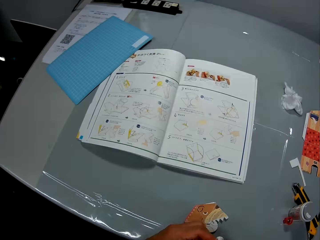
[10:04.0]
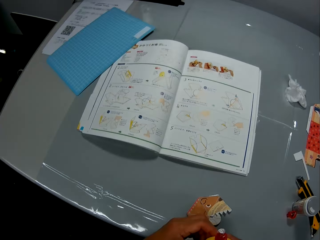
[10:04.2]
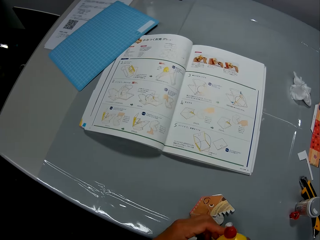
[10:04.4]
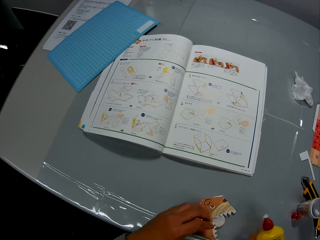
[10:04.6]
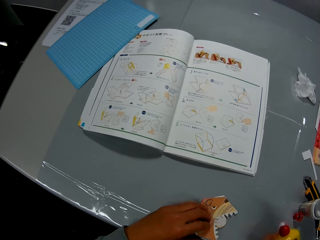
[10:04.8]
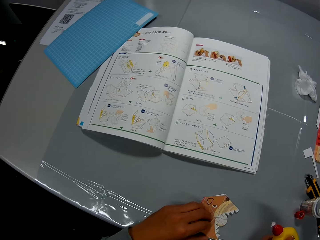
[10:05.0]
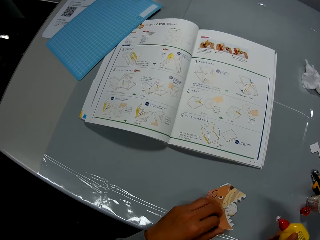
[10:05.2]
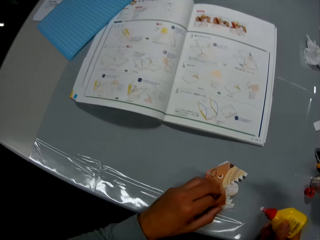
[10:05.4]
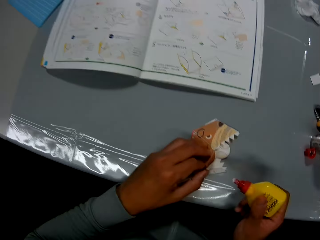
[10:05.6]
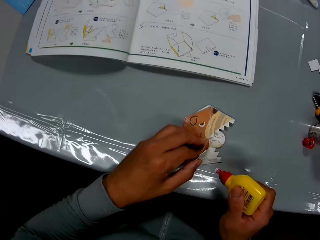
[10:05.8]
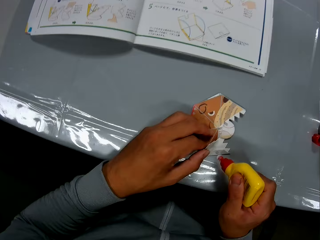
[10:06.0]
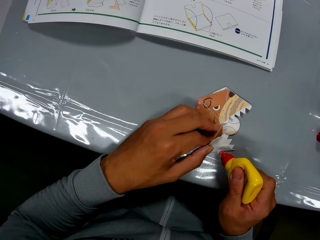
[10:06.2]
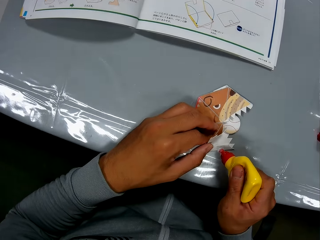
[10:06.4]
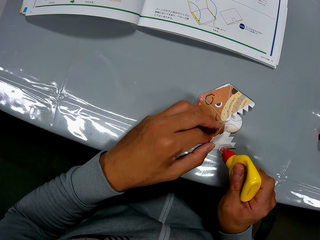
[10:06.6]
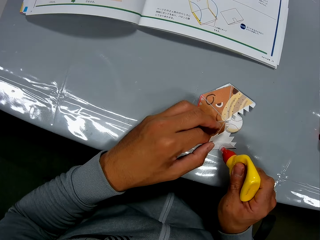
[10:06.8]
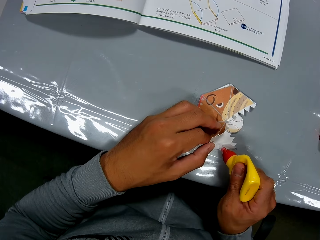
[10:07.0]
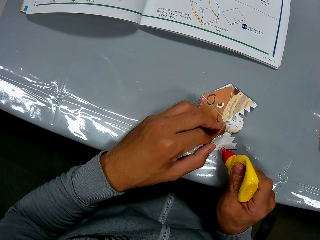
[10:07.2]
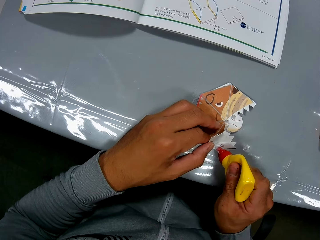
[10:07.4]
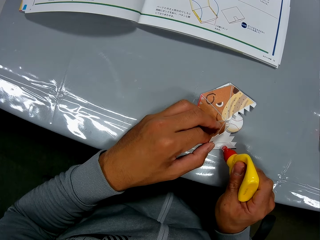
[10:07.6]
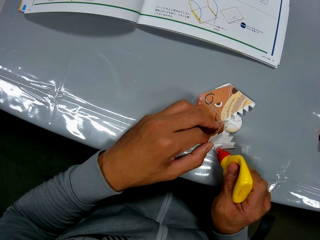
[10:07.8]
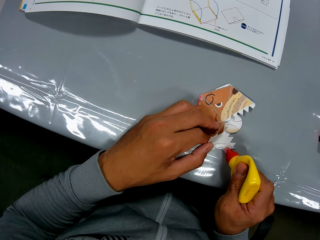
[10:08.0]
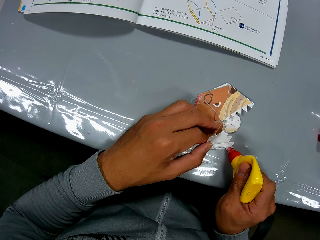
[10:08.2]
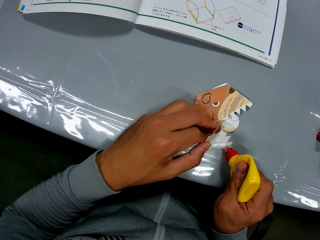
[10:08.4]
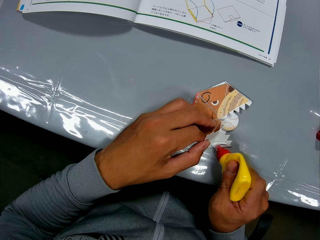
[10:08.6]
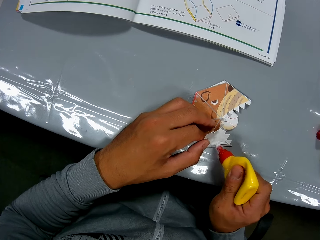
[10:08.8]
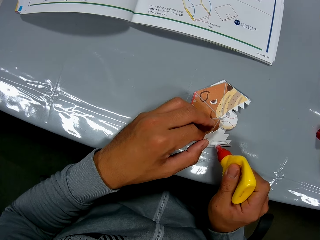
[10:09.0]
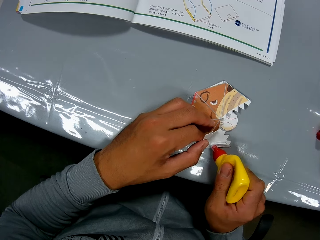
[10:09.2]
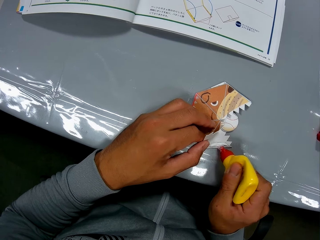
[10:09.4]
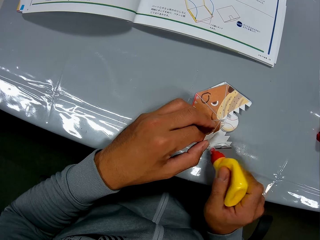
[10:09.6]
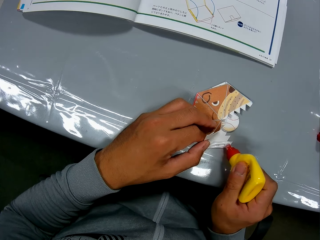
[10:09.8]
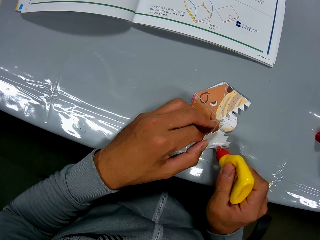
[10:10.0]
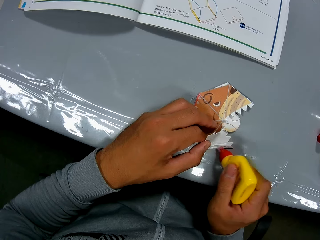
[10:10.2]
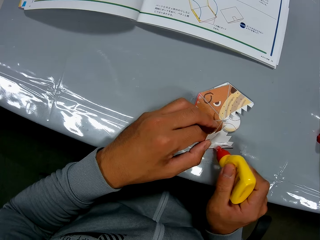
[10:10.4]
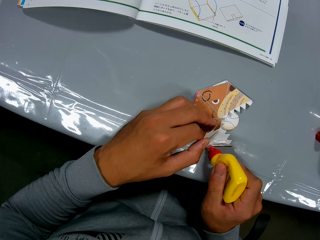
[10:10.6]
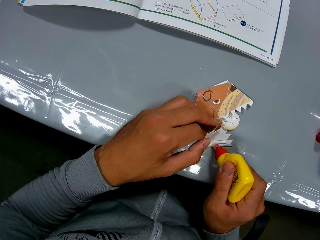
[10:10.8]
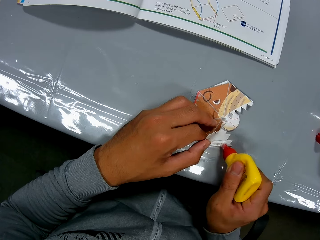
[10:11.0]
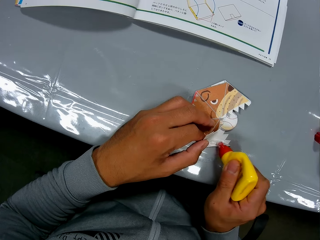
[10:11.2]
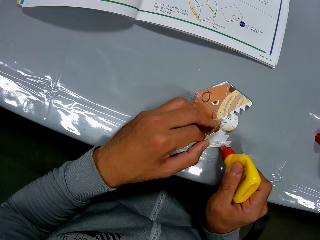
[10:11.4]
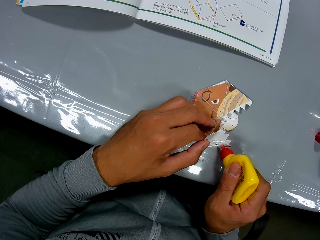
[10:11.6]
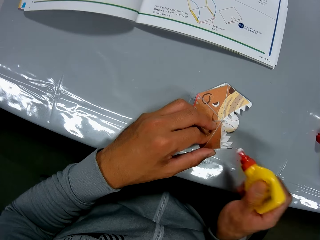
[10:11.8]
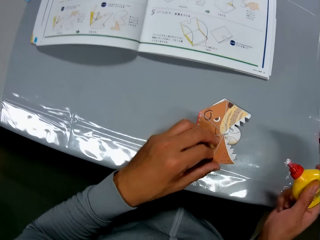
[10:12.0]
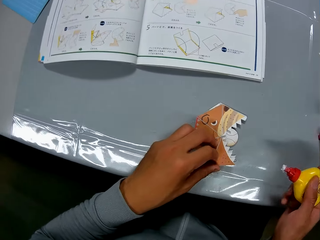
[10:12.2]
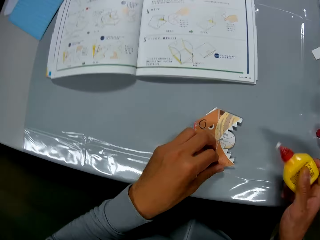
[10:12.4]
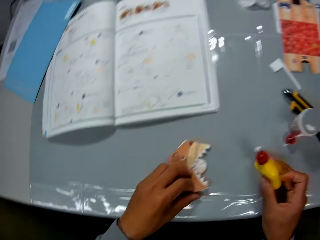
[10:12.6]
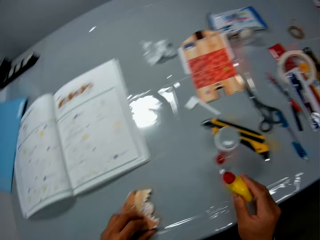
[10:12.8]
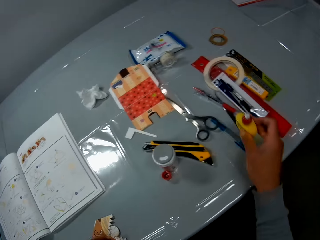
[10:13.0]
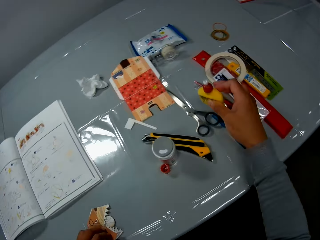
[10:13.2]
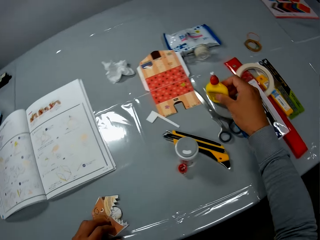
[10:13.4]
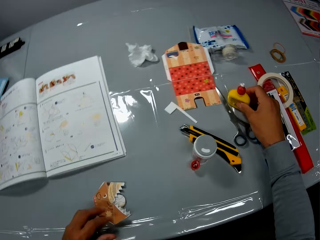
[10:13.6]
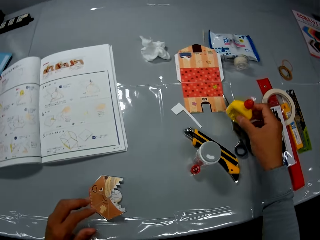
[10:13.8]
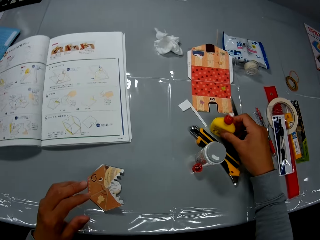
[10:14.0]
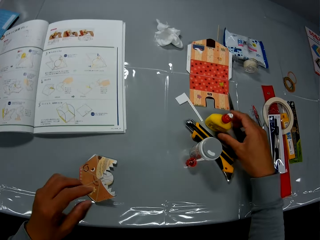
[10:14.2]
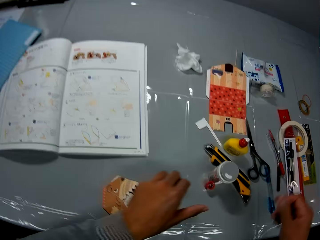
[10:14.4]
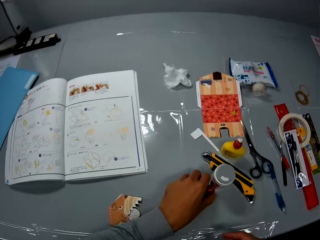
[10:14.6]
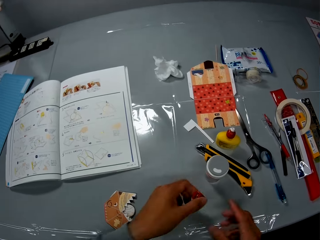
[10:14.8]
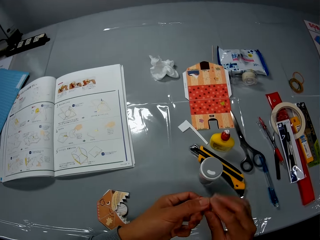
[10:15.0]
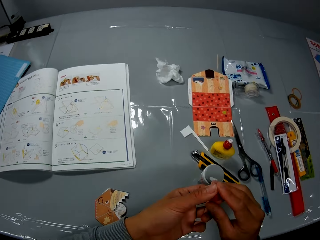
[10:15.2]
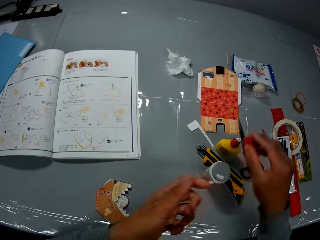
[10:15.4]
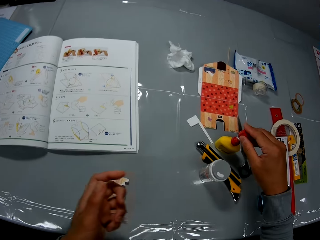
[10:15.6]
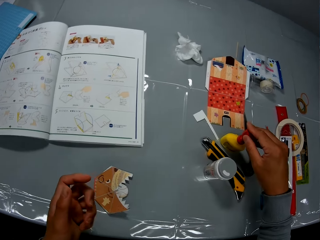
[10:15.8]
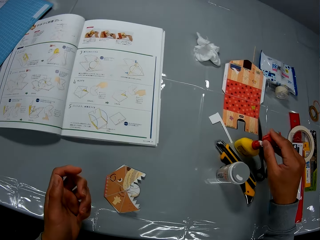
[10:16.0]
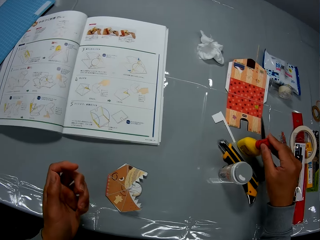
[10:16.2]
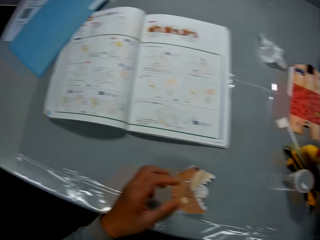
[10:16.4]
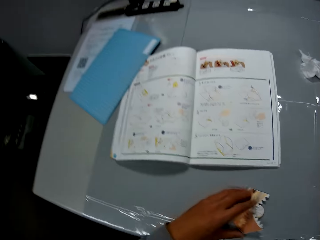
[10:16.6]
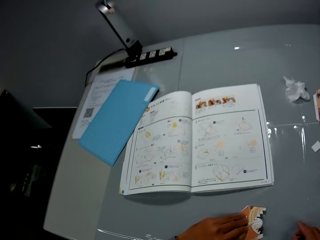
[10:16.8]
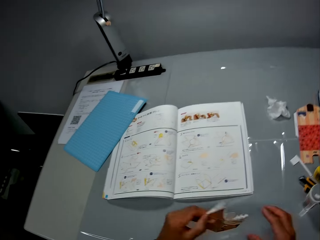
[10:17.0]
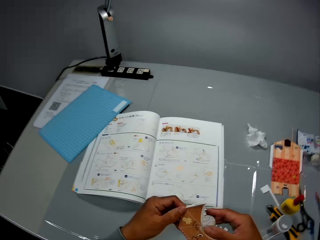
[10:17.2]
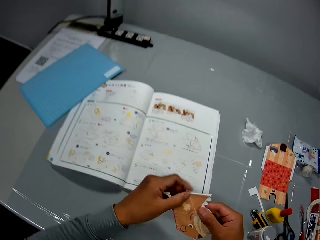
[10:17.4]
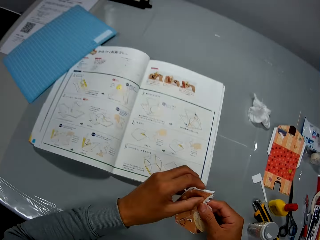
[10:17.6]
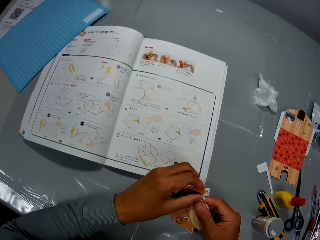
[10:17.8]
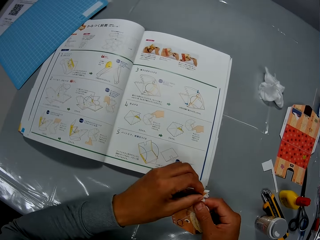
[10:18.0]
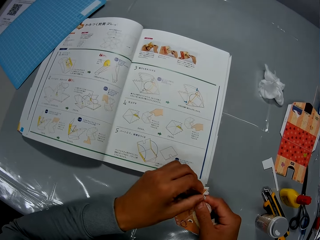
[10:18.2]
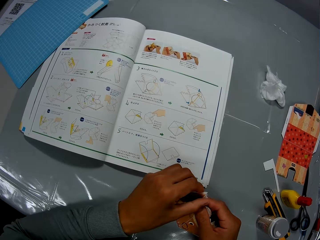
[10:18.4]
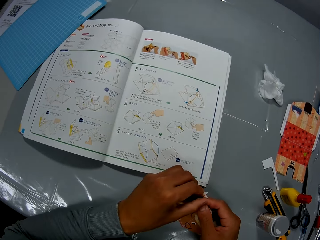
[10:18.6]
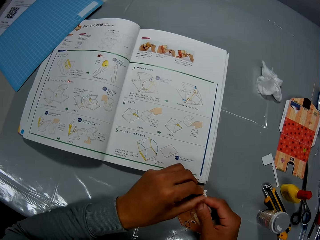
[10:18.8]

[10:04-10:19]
The camera wearer presses the glue container. He holds the glue container. He holds the craft paper. He adjusts the paper craft on the table. He applies glue to the paper craft. He puts his hand on the table. He moves his hand over the table. He drops the glue container on the table. He picks the cover of the glue container from the table. He switches the cover from his left hand to his right hand. He closes the glue container with the cover. He turns around. He picks the paper craft from the table. He continues to craft with the paper craft.

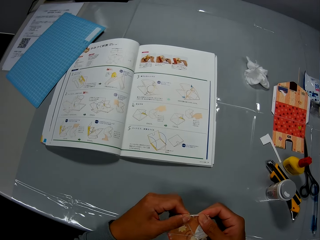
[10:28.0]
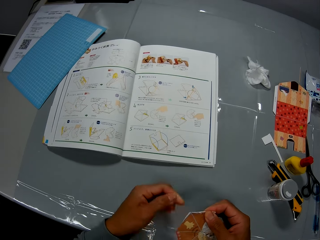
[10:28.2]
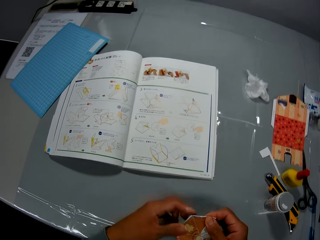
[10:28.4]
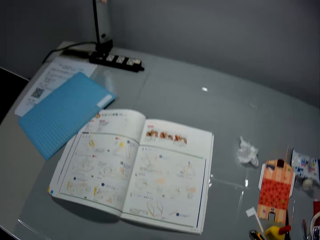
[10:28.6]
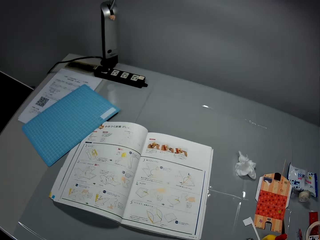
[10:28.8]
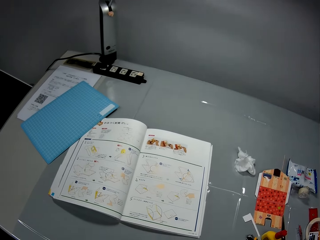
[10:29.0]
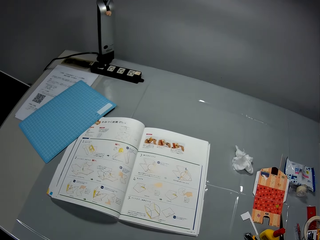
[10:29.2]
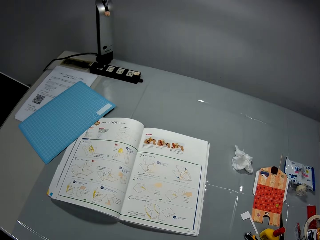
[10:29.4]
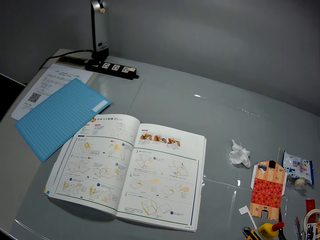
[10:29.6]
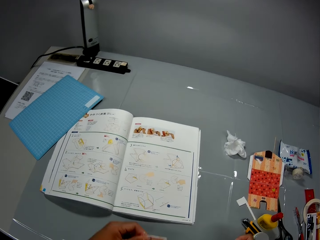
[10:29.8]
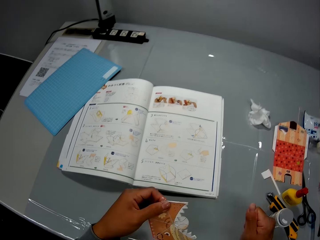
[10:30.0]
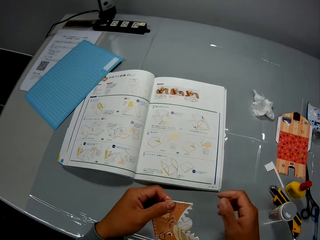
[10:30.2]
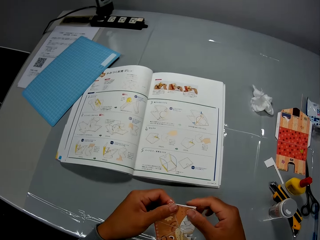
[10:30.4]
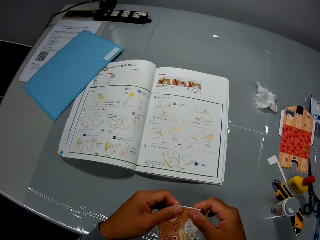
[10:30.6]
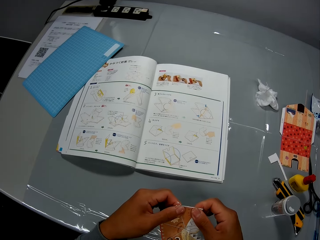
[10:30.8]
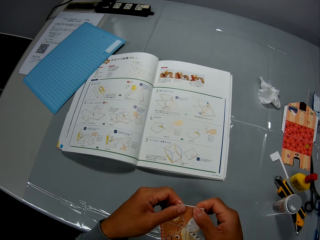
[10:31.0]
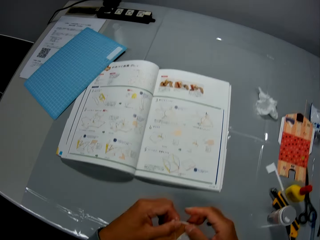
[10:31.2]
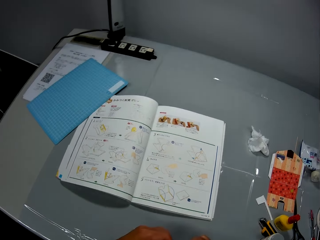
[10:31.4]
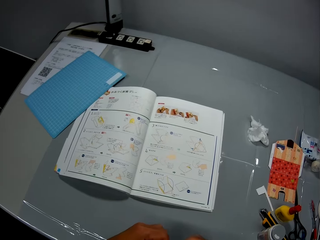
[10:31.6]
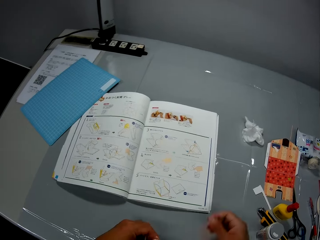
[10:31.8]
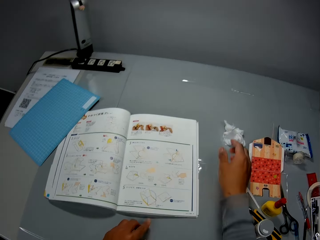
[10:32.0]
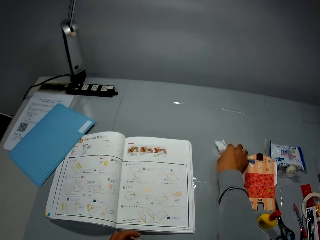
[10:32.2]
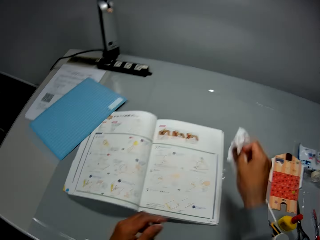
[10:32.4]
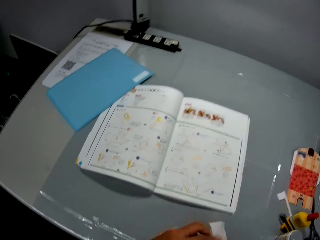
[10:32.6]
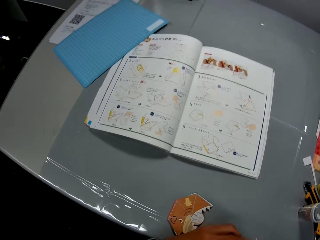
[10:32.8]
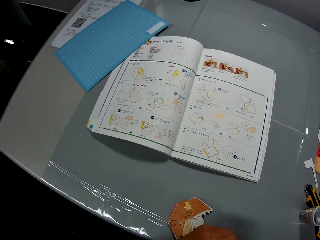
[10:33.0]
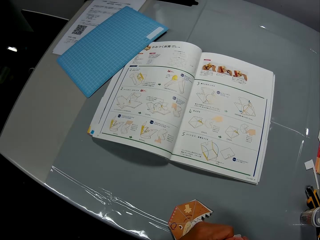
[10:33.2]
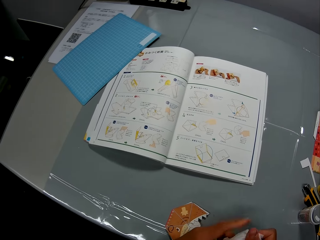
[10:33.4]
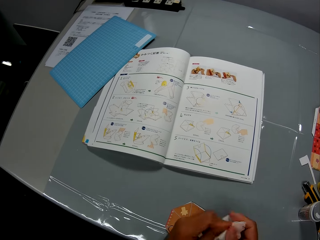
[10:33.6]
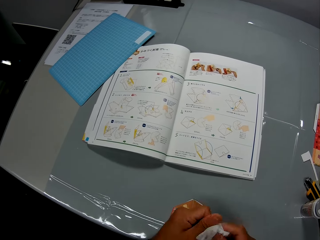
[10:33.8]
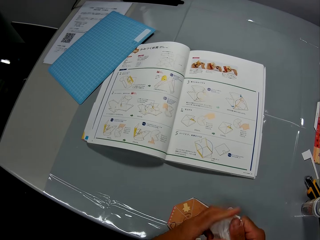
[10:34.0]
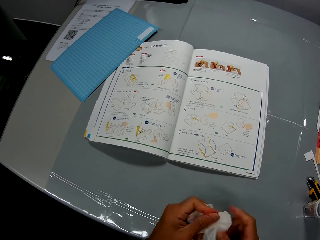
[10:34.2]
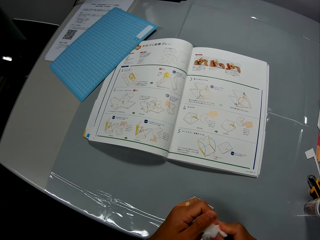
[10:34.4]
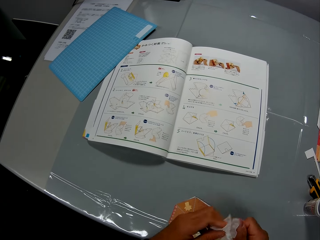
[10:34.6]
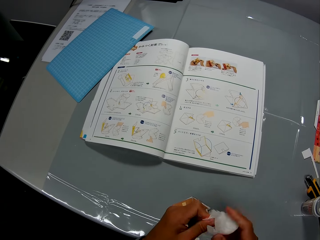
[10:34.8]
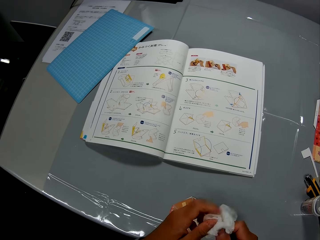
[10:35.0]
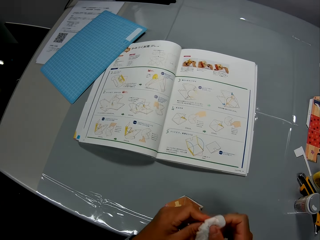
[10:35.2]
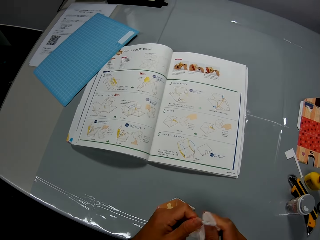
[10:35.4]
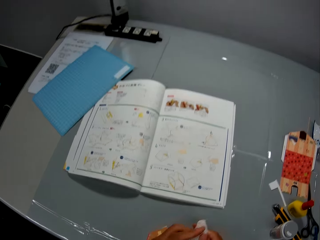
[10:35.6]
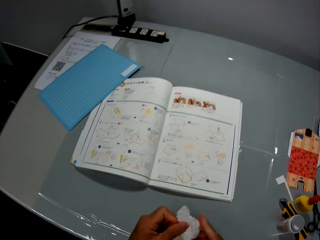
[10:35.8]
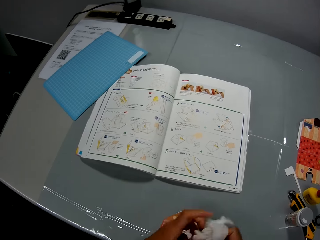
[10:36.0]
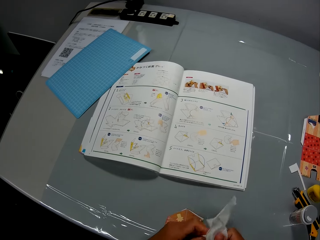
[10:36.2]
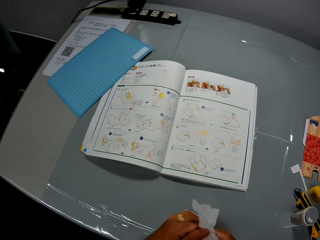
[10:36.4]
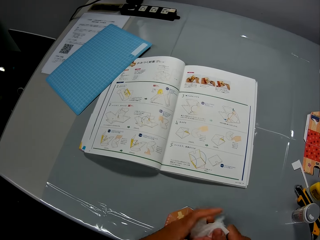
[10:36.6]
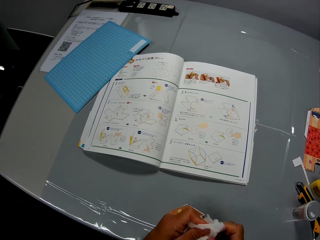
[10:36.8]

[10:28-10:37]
The camera wearer checks the craft illustrations in the craft book. He crafts a piece of paper. He picks up the wipe piece beside the craft book on the table and wipes his hands with the wipe piece.
